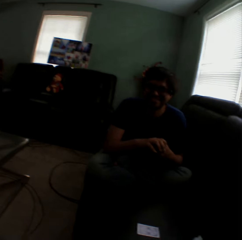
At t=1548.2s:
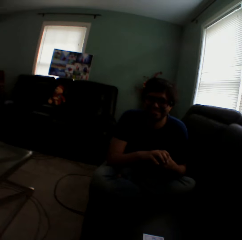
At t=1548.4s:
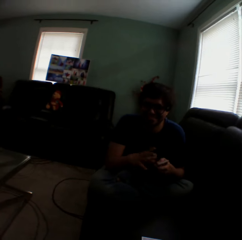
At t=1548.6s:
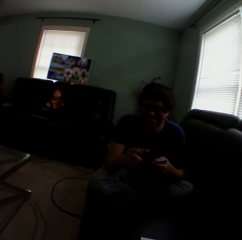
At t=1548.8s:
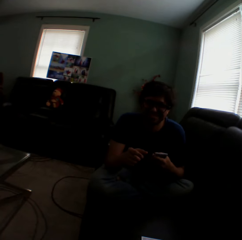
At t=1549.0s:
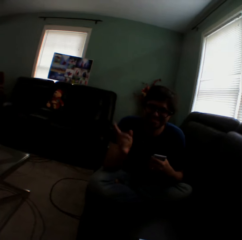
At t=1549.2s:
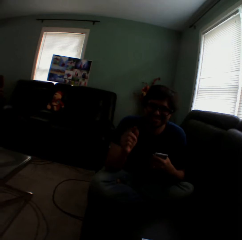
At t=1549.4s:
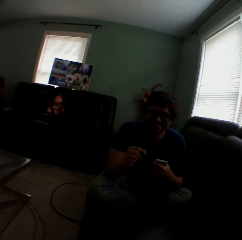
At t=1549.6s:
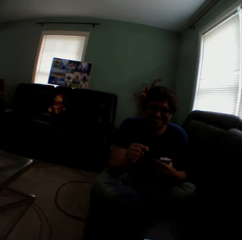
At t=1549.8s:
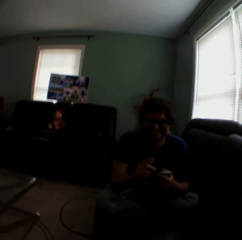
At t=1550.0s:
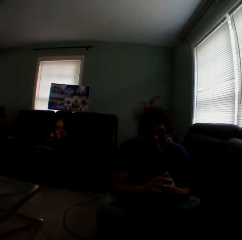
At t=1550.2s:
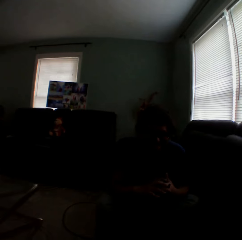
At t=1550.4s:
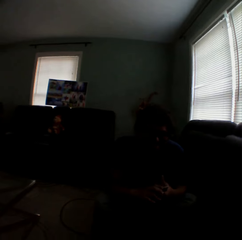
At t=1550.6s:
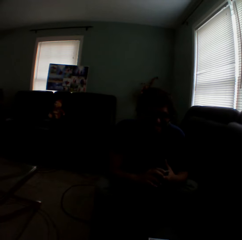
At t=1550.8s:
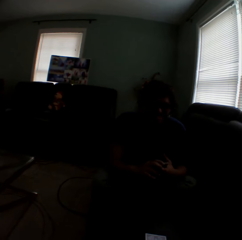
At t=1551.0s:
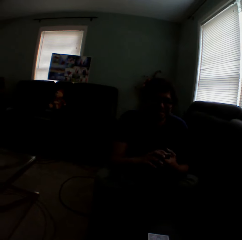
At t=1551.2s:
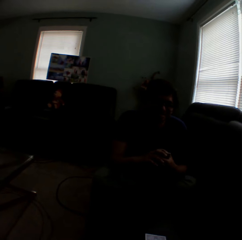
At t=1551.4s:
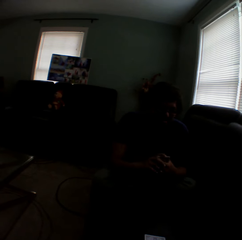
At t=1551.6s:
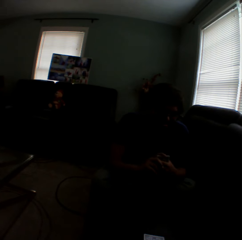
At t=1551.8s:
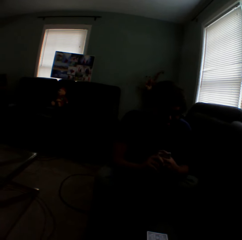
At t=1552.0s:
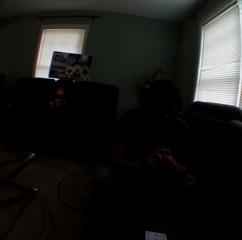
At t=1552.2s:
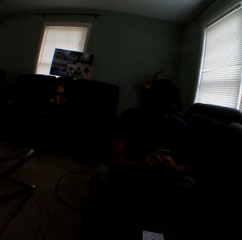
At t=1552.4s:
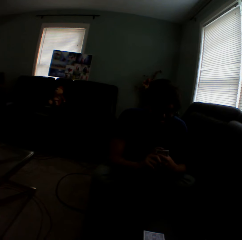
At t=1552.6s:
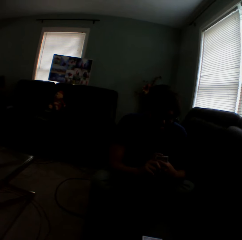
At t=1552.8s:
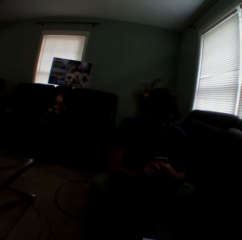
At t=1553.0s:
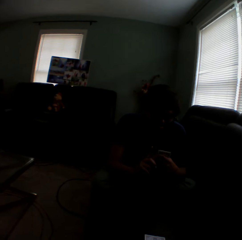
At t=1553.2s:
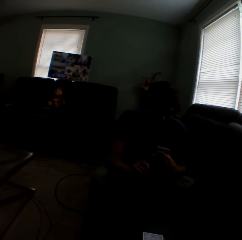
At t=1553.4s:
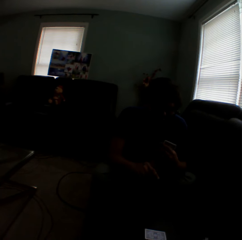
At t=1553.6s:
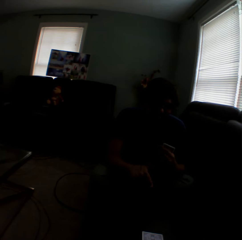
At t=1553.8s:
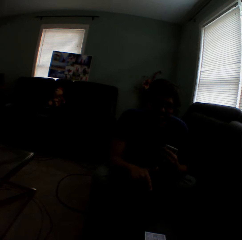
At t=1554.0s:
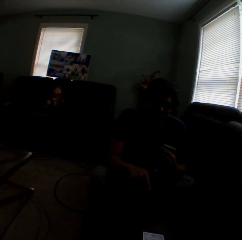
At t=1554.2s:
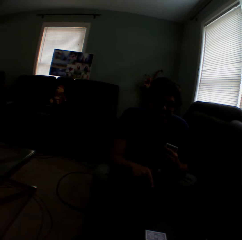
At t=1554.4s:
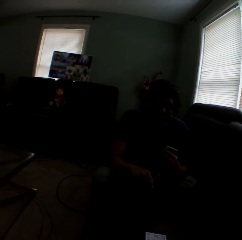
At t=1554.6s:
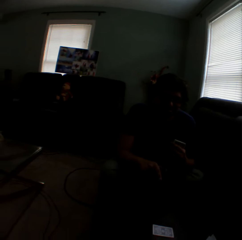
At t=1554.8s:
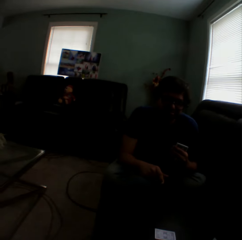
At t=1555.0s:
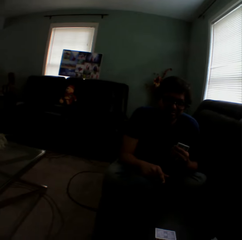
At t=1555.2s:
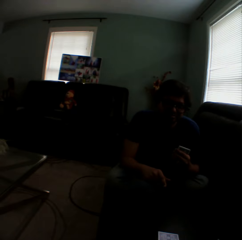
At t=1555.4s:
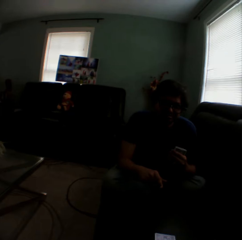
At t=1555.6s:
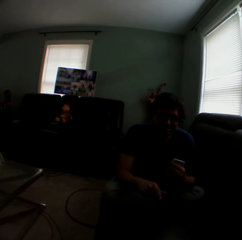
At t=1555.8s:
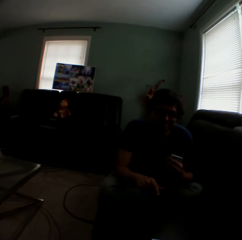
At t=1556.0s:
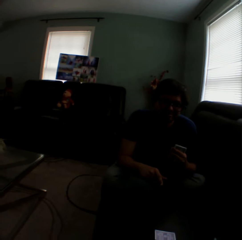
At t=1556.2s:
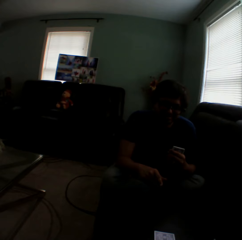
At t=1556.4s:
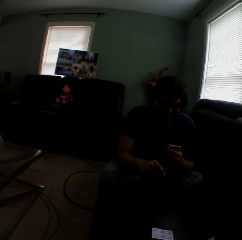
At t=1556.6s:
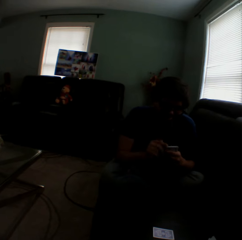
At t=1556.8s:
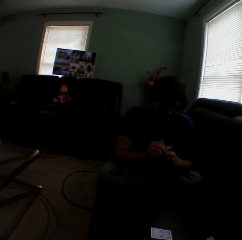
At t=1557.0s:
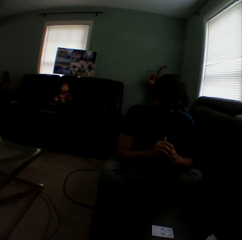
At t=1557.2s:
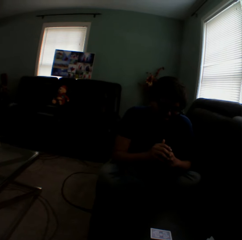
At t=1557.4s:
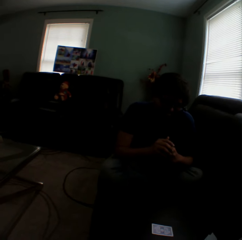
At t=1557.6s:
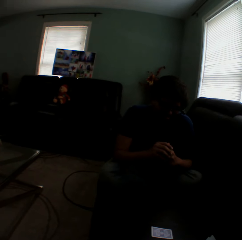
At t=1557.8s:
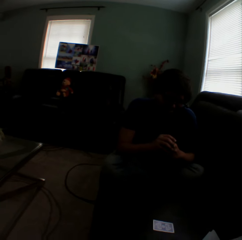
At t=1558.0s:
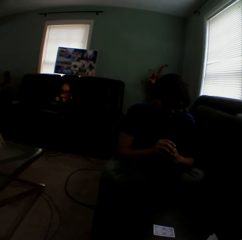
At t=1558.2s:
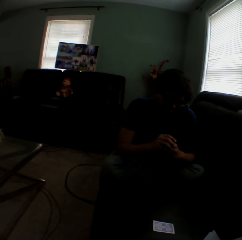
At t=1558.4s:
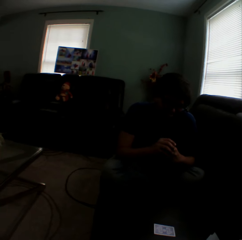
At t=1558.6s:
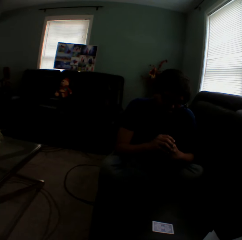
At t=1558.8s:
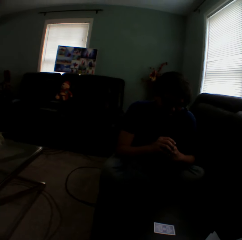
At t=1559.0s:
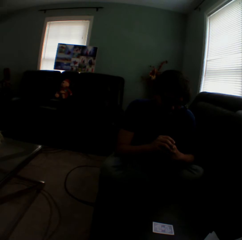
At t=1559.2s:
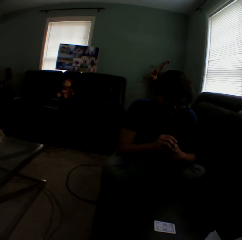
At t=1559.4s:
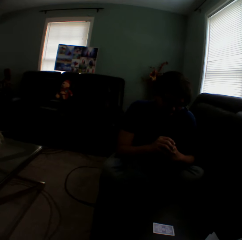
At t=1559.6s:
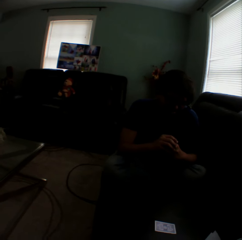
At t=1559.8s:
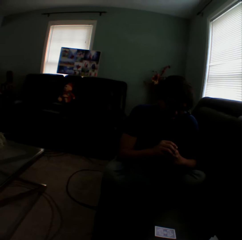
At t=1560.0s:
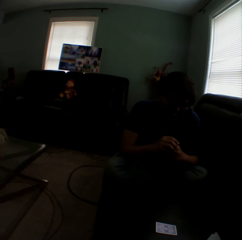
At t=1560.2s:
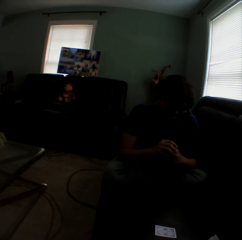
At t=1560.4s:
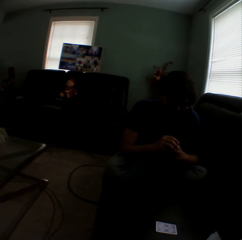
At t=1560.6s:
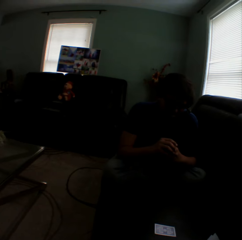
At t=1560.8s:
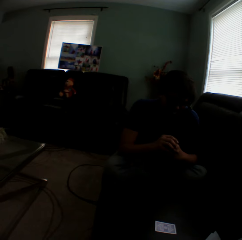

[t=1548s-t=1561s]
A man sways a hand, holds playing cards, and points at a card on a couch. The camera wearer turns to the side. The man stares at the camera wearer.

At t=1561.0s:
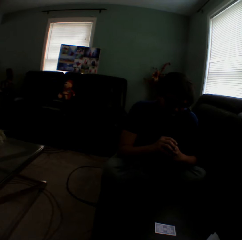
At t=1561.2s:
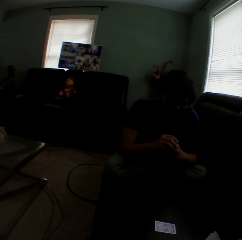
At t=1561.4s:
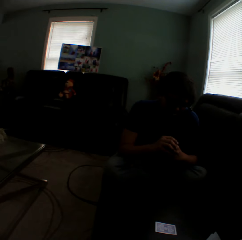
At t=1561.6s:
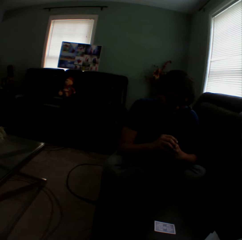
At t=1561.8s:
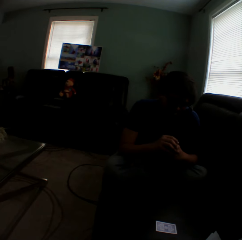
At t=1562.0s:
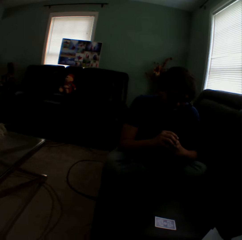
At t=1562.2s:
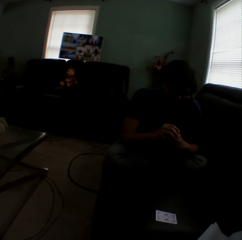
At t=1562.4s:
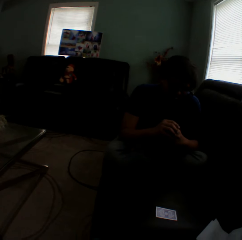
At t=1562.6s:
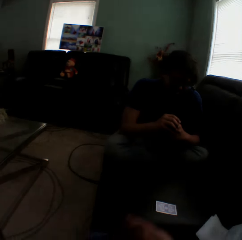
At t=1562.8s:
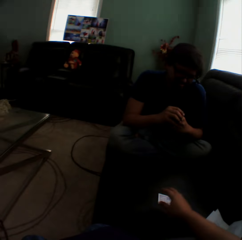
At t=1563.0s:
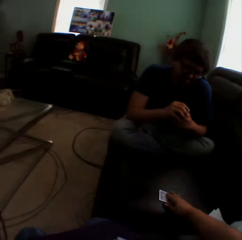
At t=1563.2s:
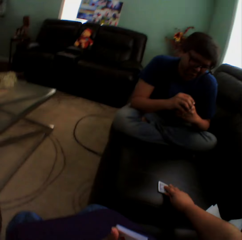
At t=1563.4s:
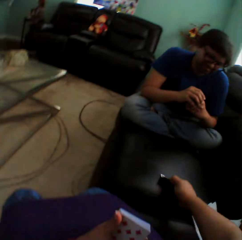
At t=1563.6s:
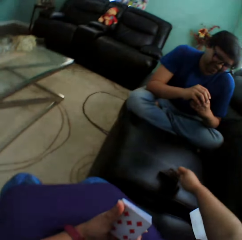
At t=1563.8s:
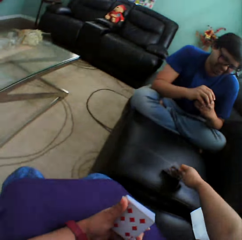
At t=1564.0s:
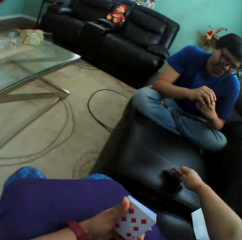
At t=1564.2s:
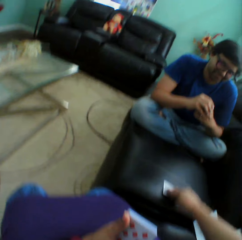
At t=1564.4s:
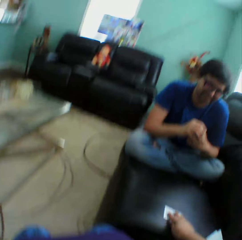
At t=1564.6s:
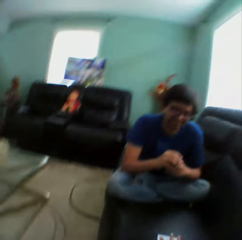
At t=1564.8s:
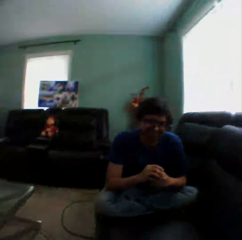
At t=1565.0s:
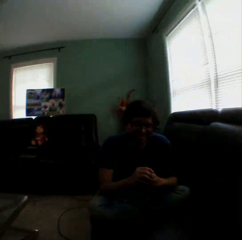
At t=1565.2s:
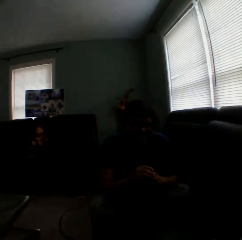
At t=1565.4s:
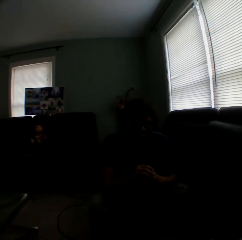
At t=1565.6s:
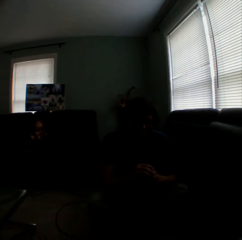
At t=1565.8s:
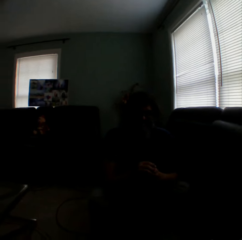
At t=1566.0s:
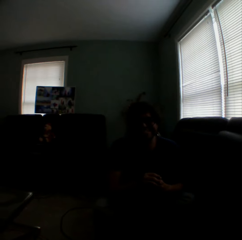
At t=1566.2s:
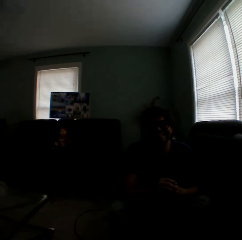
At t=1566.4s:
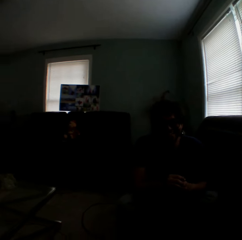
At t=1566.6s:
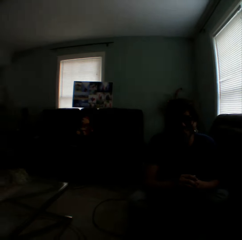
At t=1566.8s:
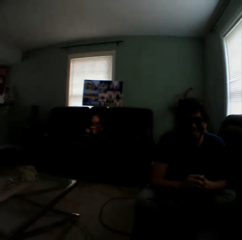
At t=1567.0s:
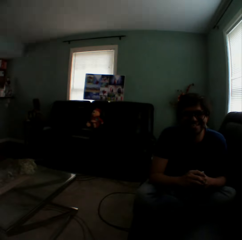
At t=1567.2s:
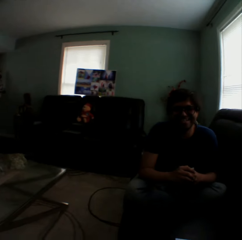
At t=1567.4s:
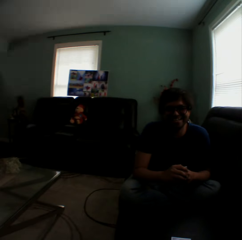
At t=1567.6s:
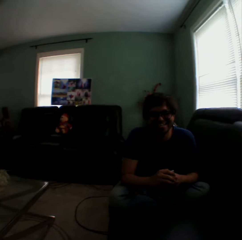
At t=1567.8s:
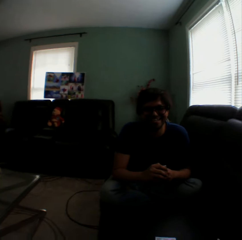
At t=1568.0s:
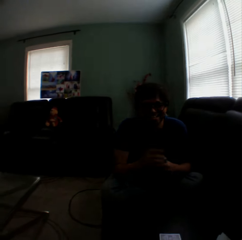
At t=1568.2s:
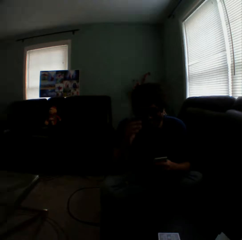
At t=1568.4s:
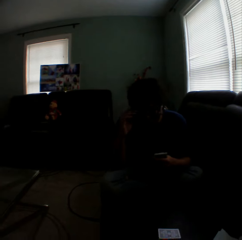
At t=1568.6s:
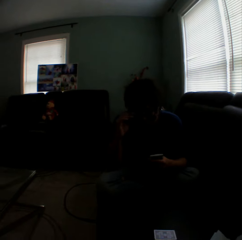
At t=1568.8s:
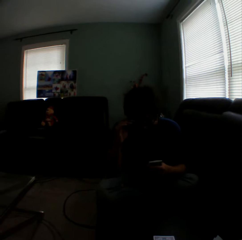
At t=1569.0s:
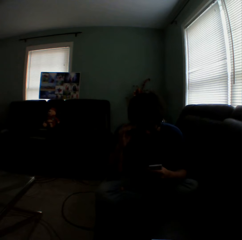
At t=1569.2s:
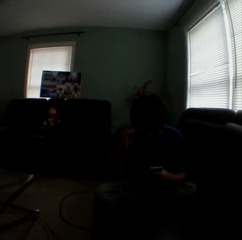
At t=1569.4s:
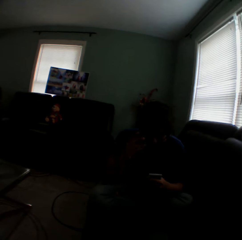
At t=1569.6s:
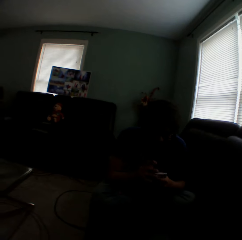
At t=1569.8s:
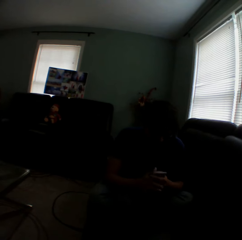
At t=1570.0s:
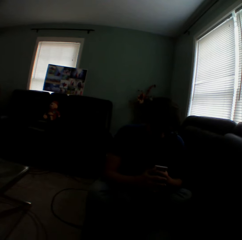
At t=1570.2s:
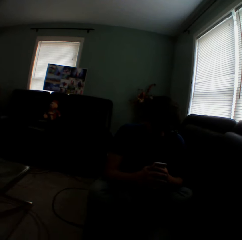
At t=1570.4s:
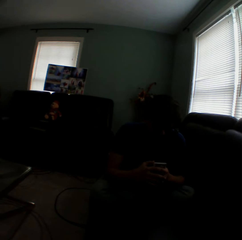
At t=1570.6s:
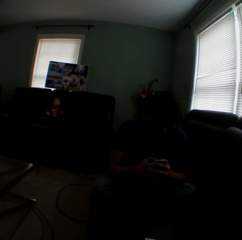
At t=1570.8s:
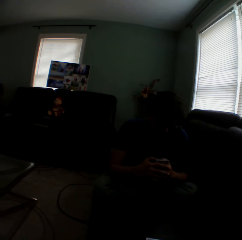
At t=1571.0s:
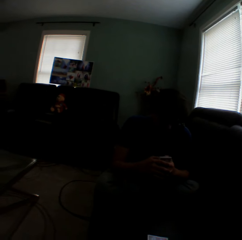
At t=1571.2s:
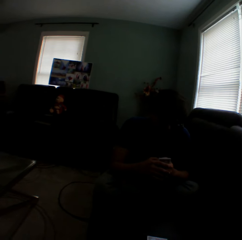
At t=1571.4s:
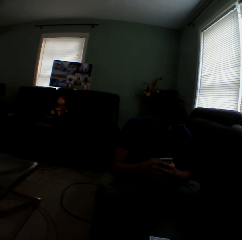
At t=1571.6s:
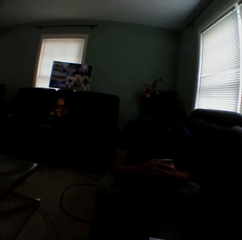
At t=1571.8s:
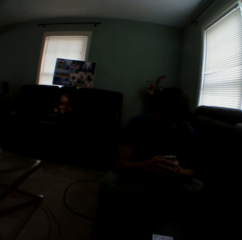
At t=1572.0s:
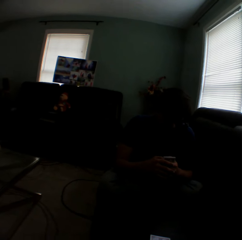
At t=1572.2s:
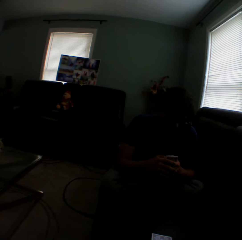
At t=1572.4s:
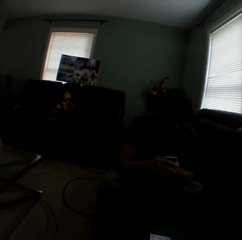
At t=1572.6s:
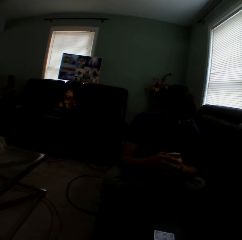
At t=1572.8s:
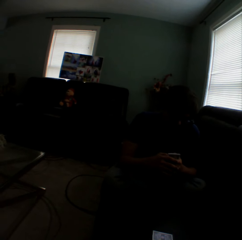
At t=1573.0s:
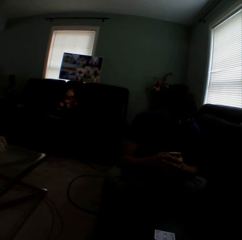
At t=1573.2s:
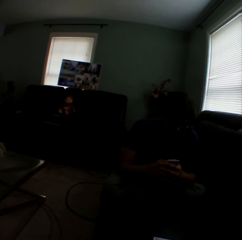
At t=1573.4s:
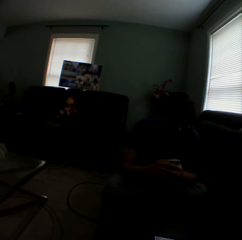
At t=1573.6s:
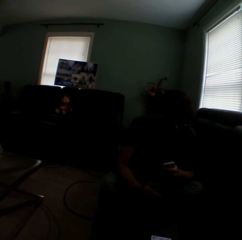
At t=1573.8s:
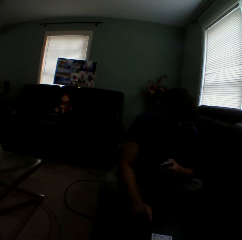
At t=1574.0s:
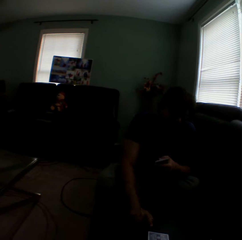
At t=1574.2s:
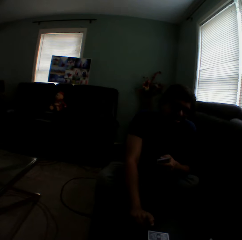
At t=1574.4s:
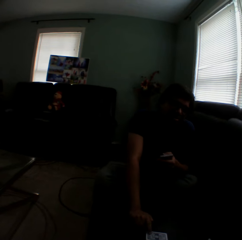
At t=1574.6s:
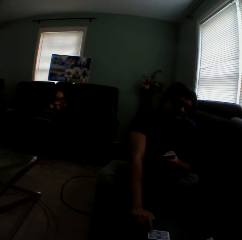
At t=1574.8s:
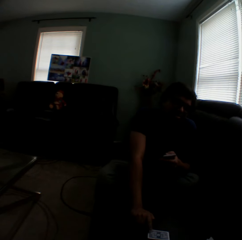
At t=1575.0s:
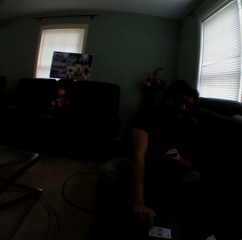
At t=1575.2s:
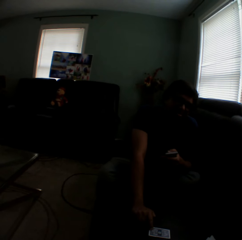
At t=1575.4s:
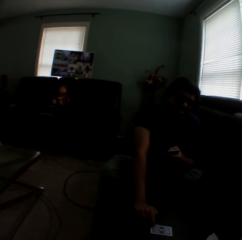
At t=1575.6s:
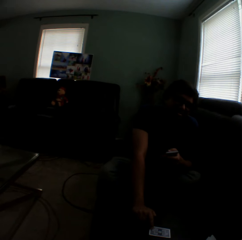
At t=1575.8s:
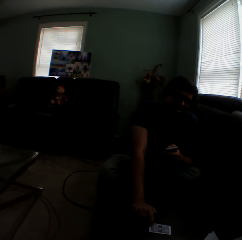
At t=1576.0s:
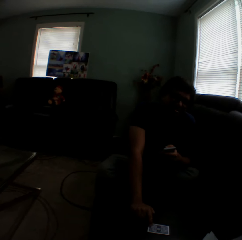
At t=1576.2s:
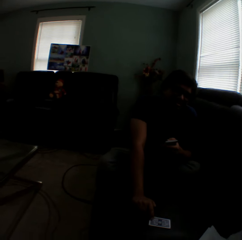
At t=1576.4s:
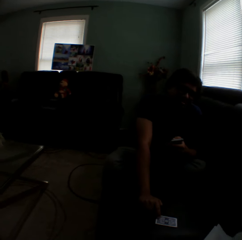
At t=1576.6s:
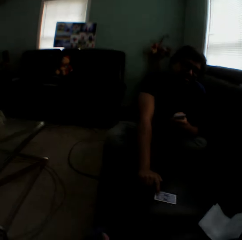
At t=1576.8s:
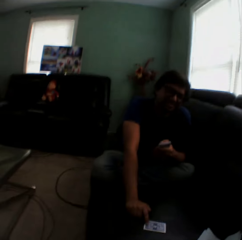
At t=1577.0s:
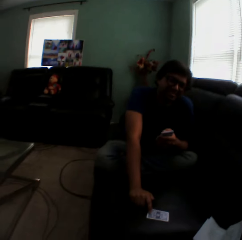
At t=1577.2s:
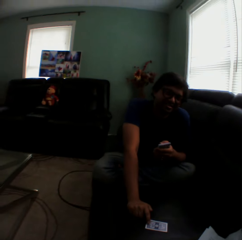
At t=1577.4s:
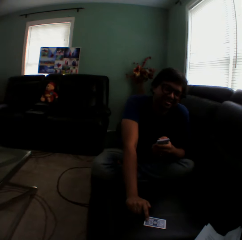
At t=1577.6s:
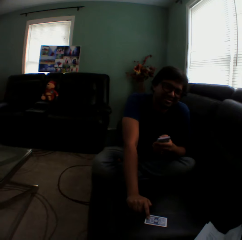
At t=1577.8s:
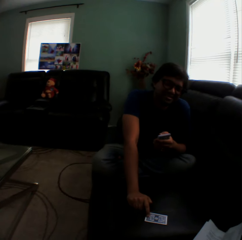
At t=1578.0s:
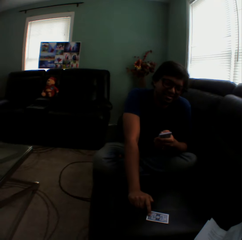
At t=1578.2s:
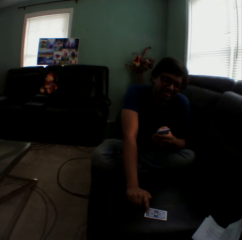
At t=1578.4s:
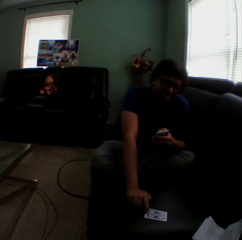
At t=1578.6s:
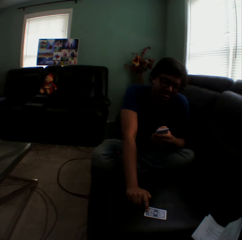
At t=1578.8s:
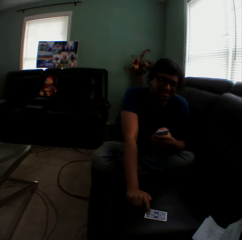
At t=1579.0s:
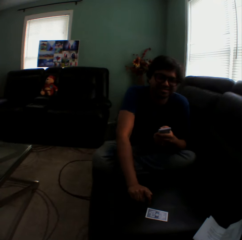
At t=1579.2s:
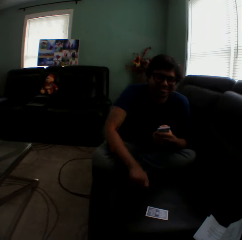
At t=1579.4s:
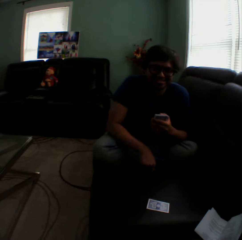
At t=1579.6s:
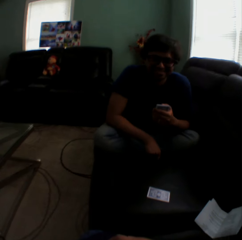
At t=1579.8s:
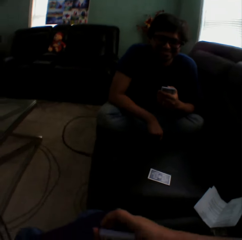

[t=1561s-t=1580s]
The camera wearer turns a card on a couch, holds a playing card on the couch, and turns to the side. A man touches the shades, holds playing cards, and taps on a card on the couch. The man holds a playing card on the couch.
